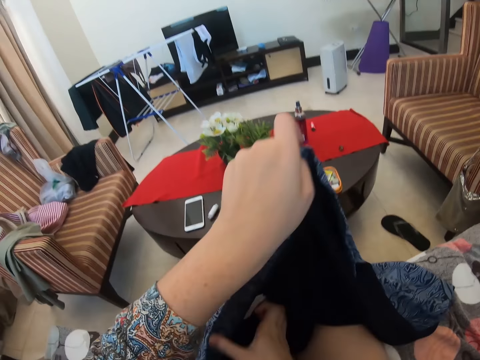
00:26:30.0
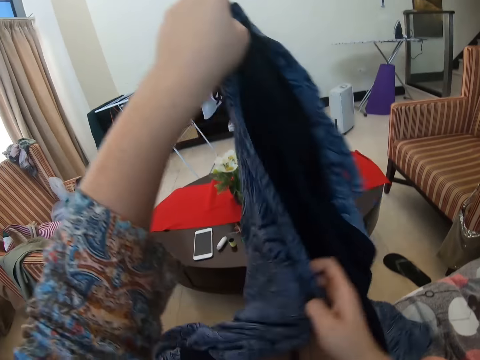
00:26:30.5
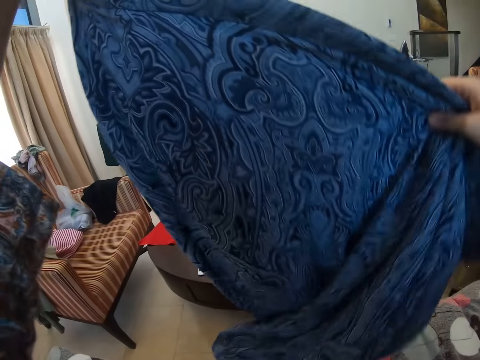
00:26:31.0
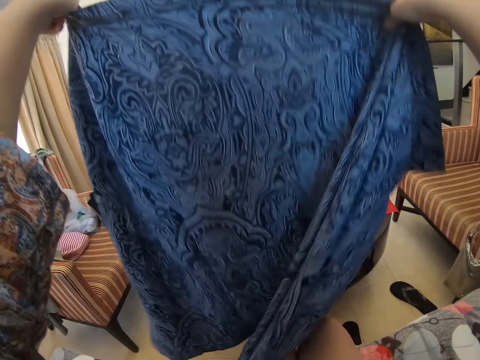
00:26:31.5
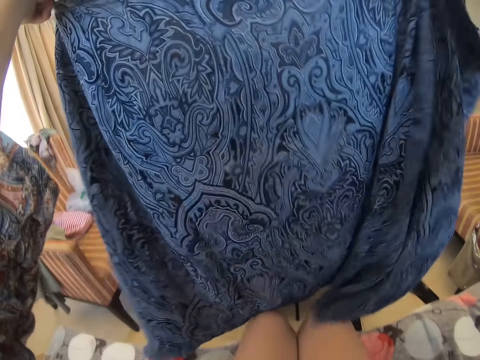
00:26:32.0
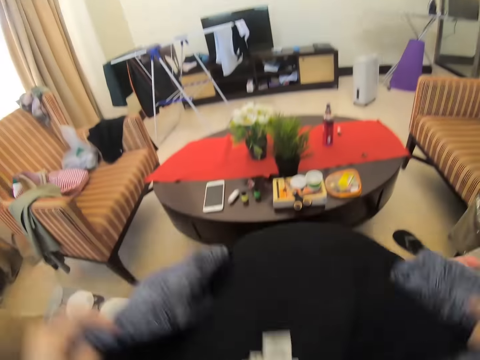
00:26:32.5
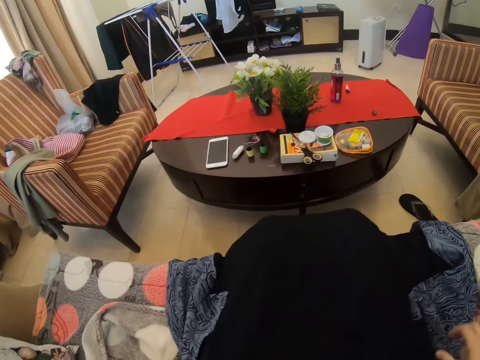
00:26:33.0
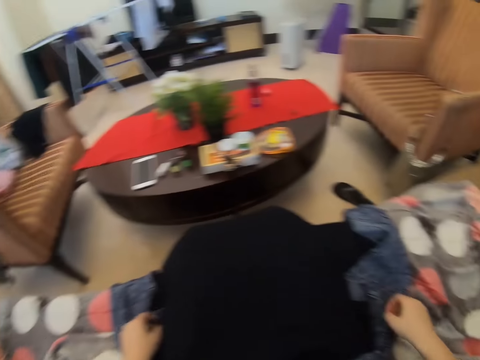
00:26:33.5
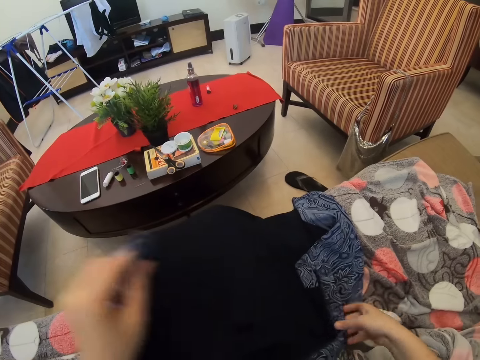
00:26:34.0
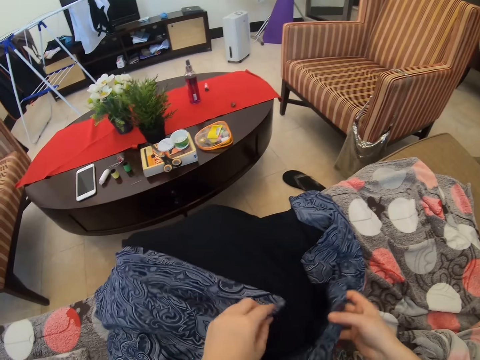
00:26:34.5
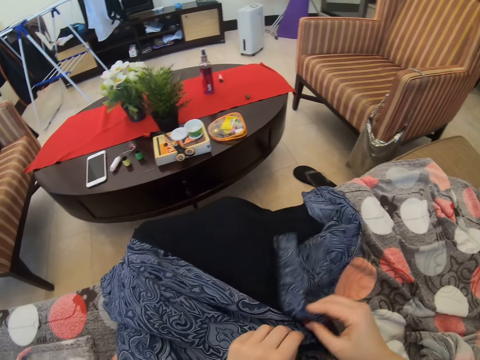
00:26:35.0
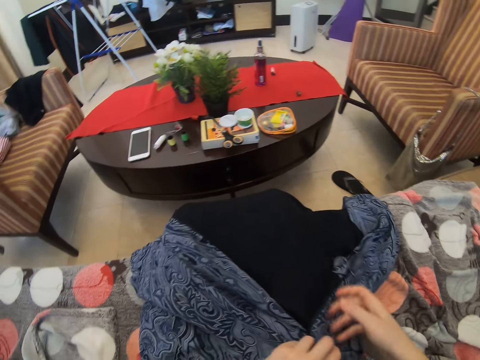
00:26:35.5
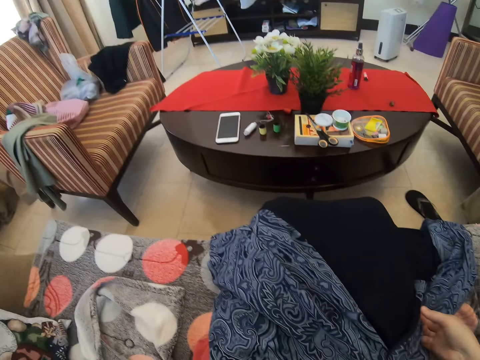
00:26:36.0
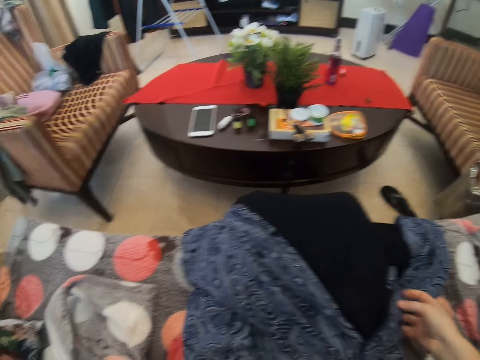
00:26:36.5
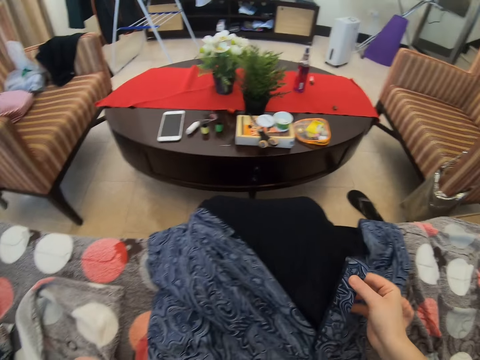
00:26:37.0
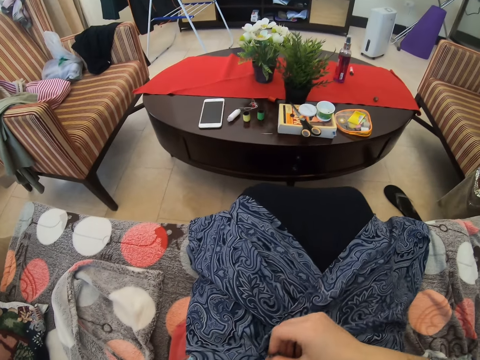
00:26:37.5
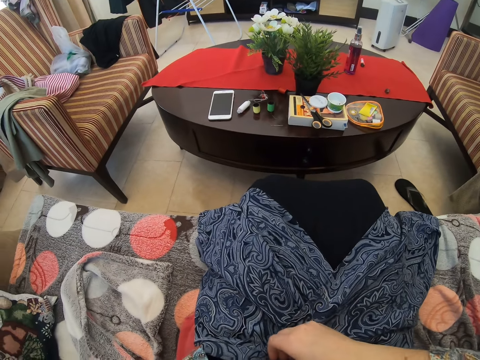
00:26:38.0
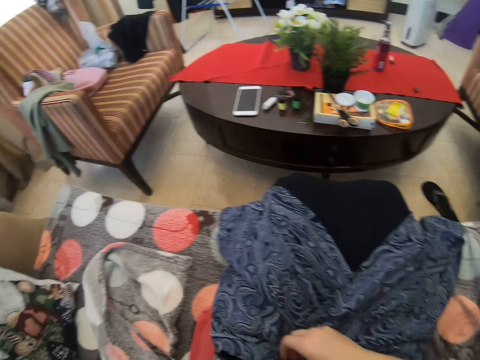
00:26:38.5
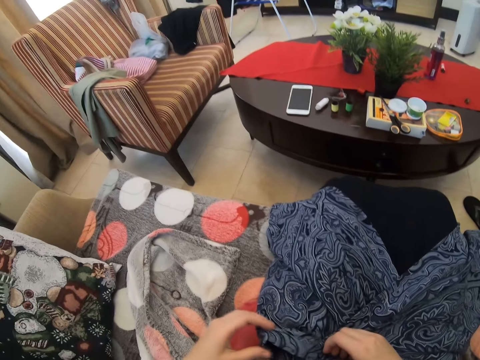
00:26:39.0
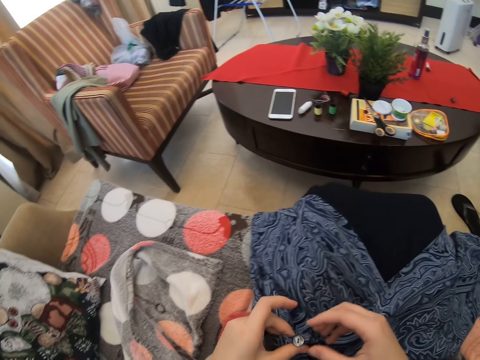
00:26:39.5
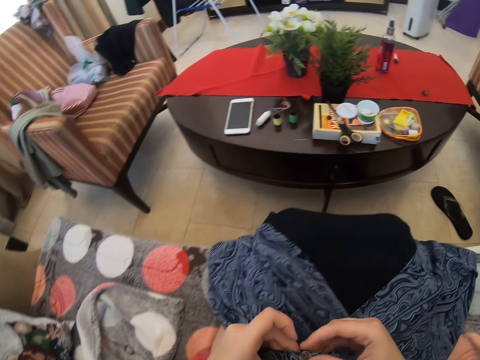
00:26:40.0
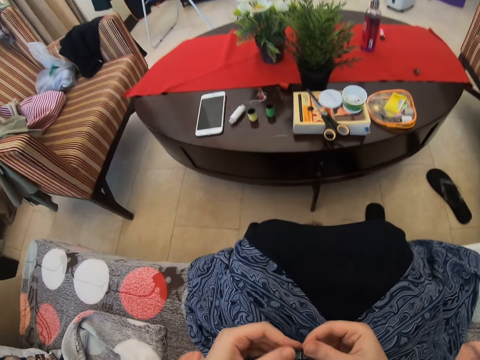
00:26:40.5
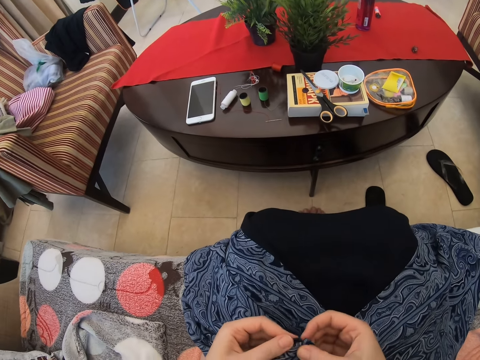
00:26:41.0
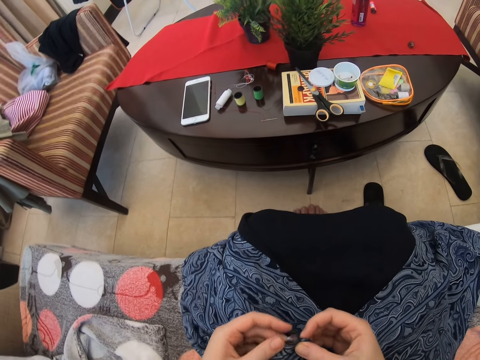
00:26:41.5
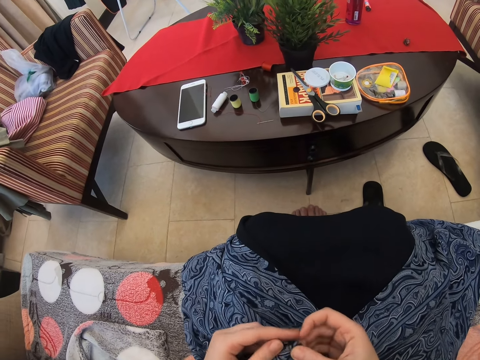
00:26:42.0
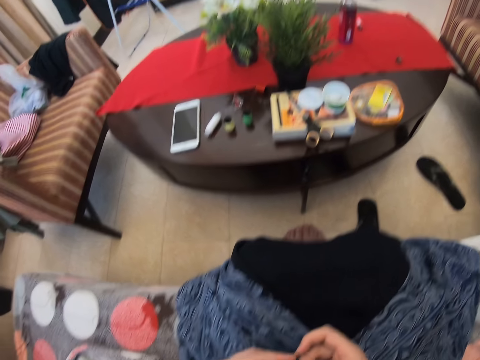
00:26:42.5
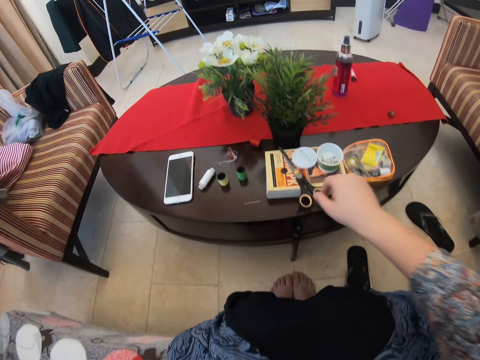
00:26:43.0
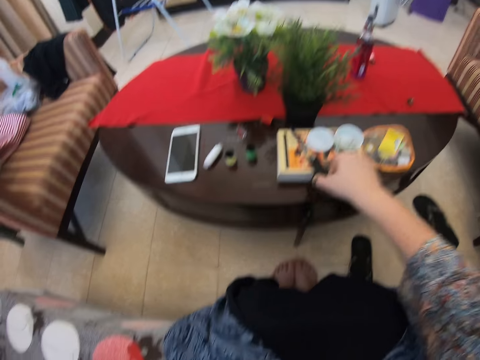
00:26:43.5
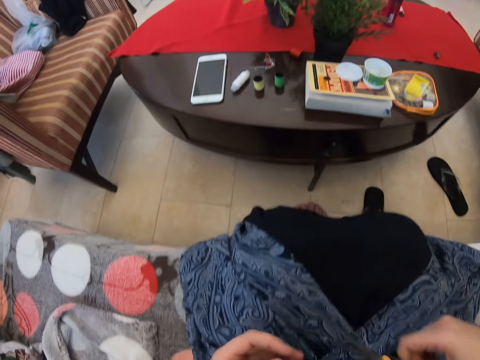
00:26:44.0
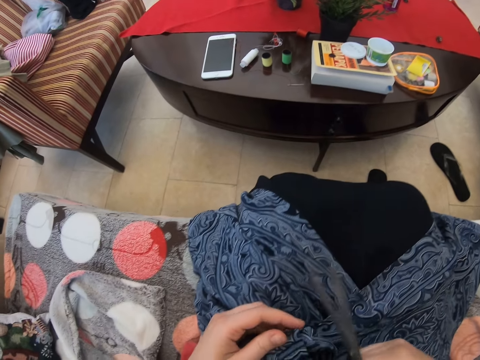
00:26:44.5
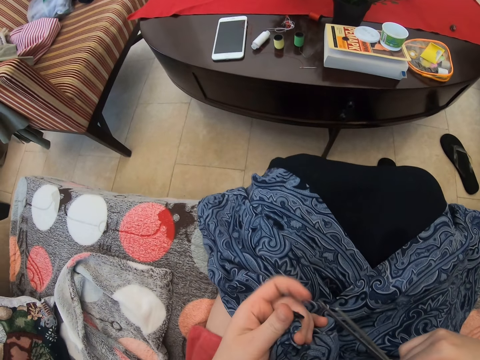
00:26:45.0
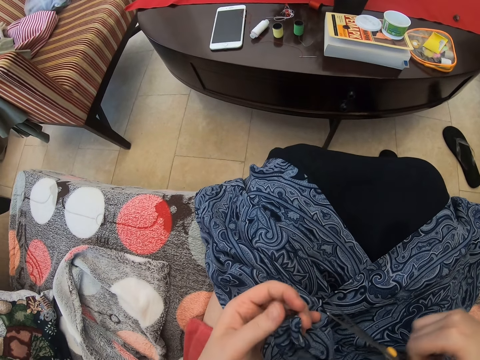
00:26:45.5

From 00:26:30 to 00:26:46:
The camera wearer lifts up the cloth. They turn the cloth, put down the cloth, fold the cloth and adjust the cloth. They touch the button. They take the scissors.

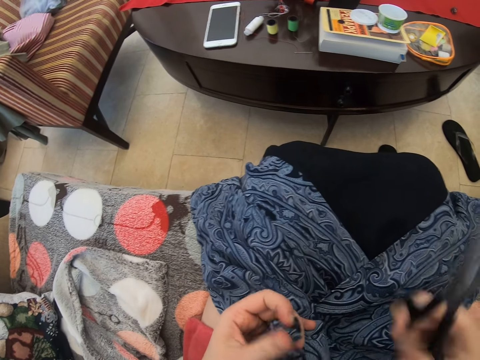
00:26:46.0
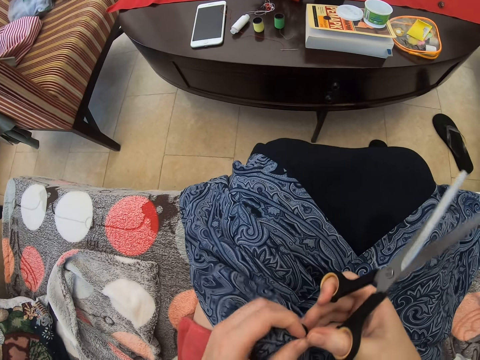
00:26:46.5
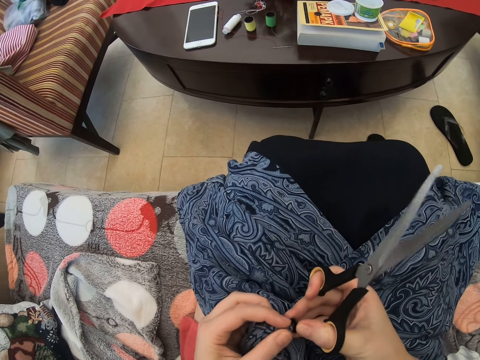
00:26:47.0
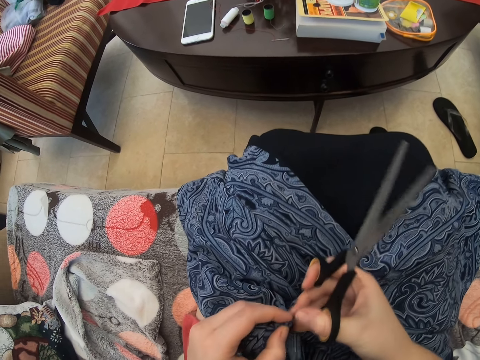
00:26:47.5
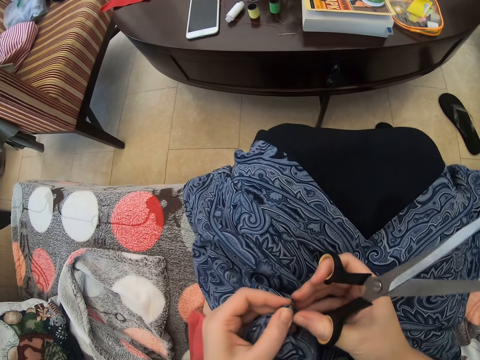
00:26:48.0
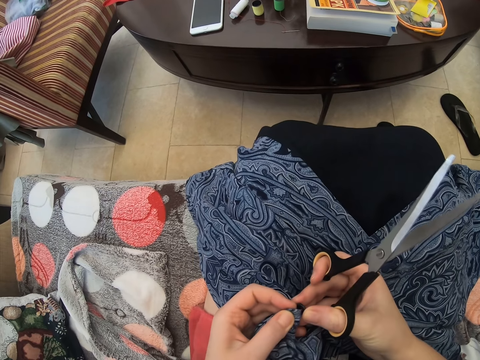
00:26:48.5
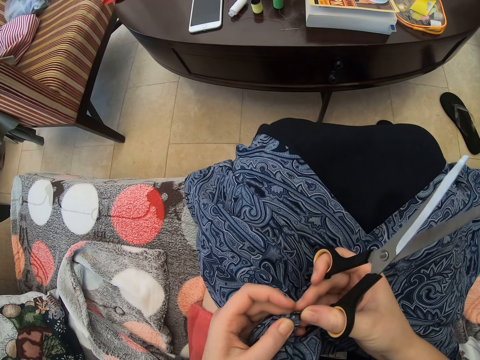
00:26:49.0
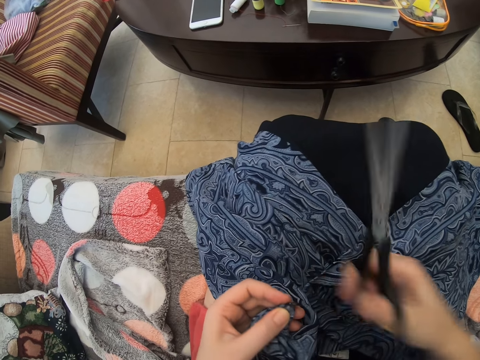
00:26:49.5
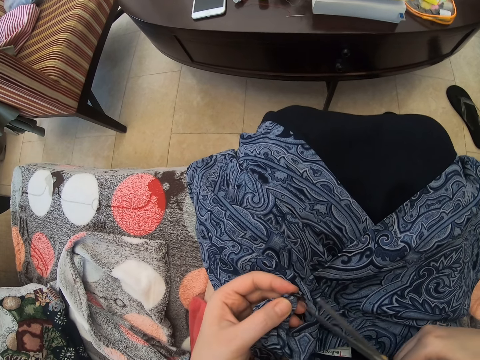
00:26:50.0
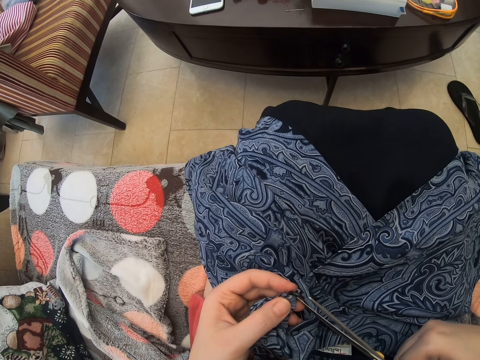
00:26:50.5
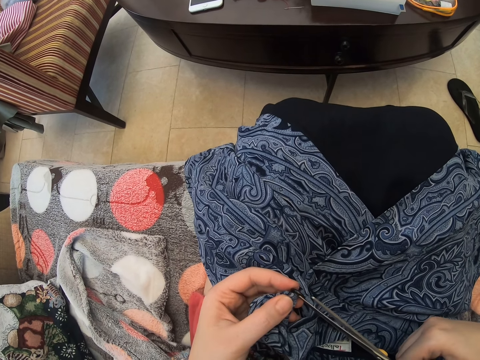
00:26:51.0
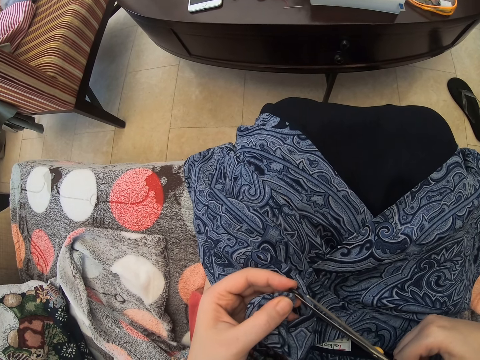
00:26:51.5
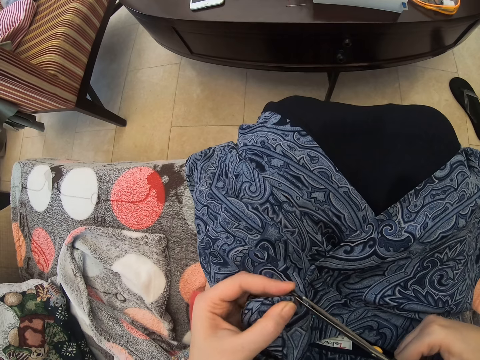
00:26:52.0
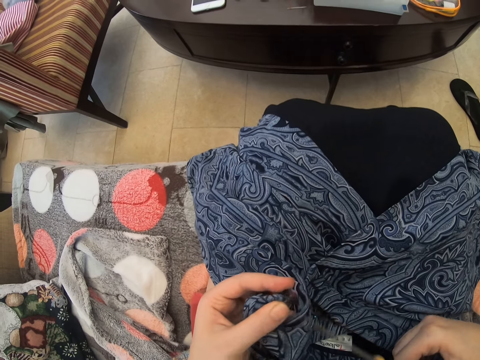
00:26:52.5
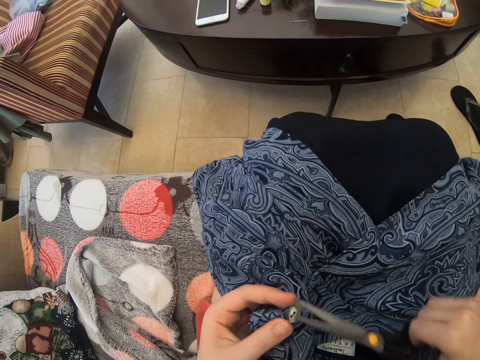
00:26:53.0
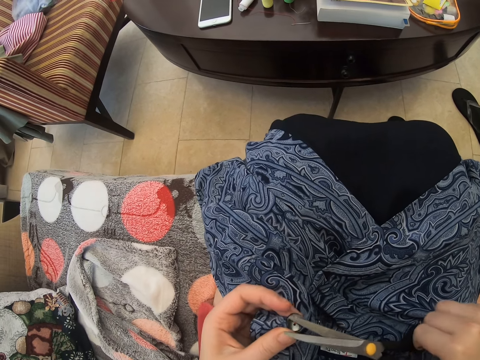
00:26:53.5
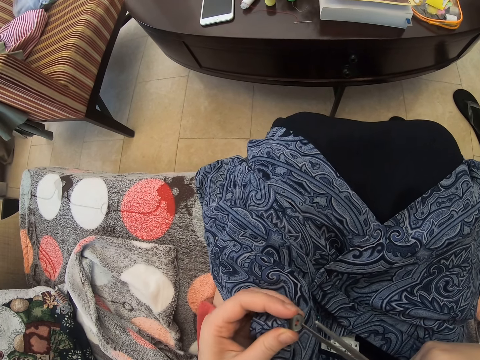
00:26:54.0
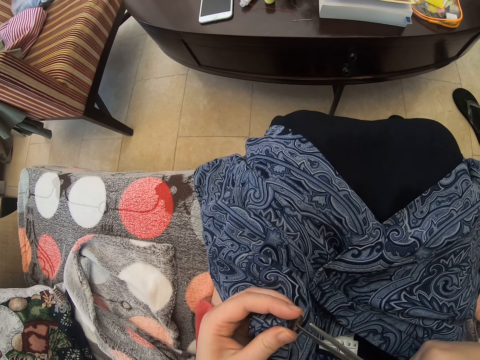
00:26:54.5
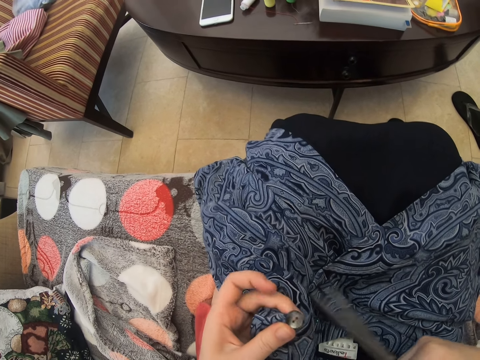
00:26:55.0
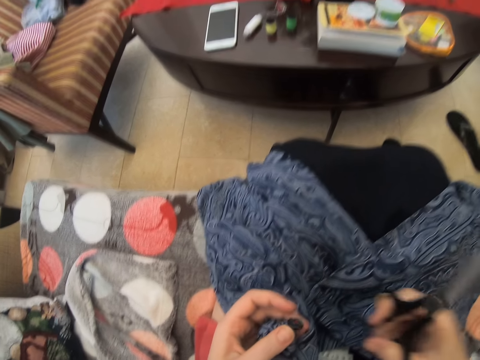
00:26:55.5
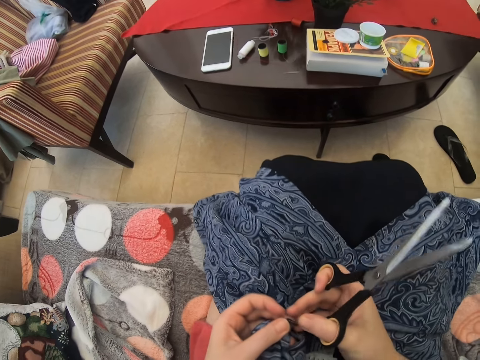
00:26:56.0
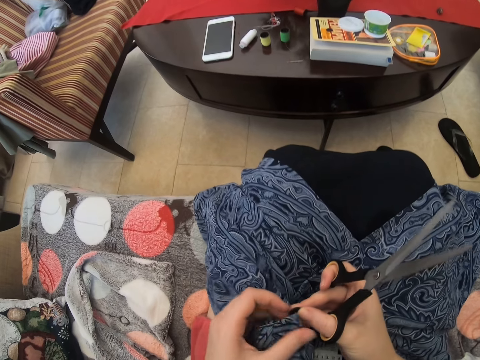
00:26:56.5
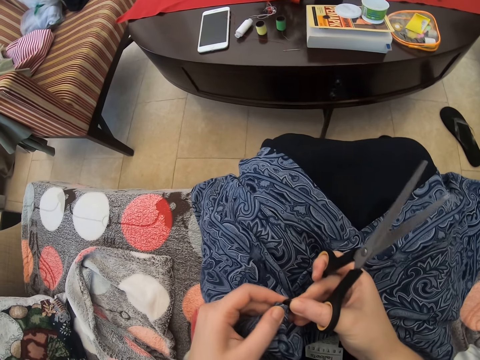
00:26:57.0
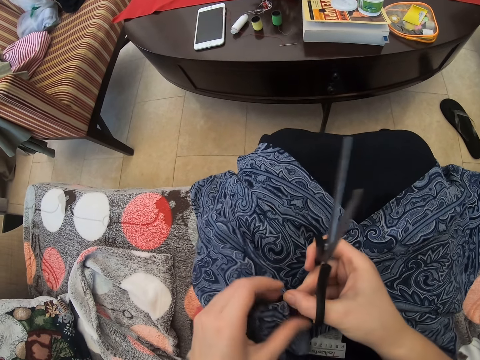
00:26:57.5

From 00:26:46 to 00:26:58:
The camera wearer touches the button. They cut the string with the scissors.
